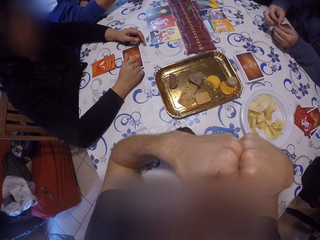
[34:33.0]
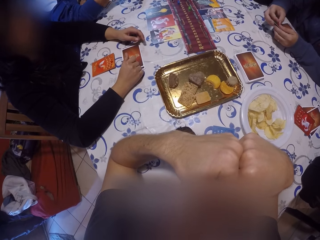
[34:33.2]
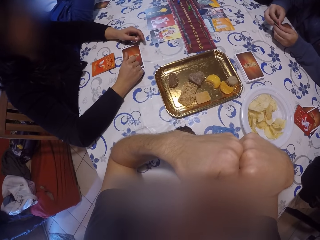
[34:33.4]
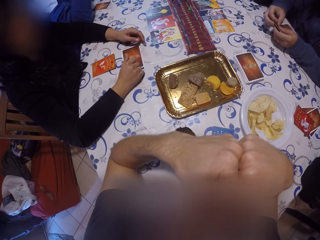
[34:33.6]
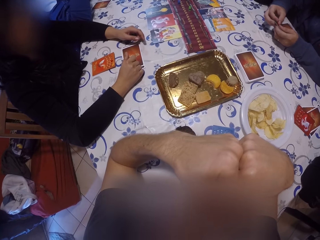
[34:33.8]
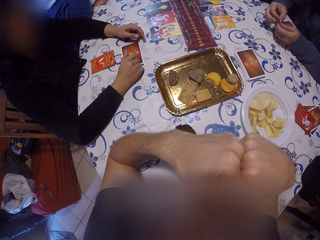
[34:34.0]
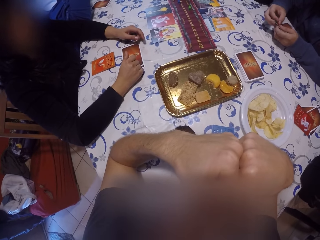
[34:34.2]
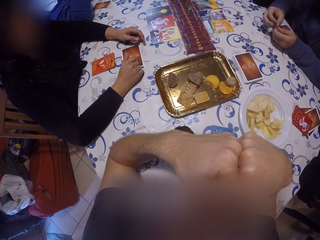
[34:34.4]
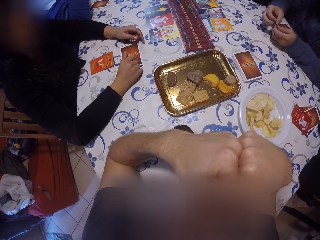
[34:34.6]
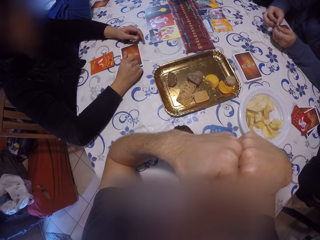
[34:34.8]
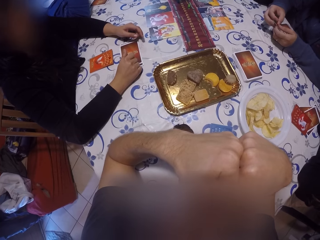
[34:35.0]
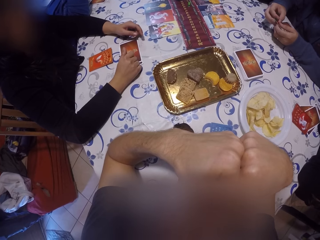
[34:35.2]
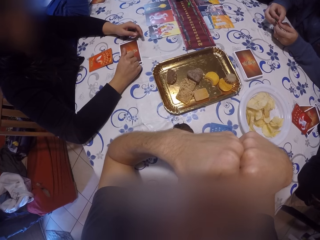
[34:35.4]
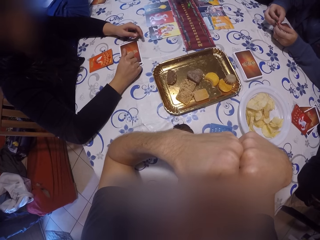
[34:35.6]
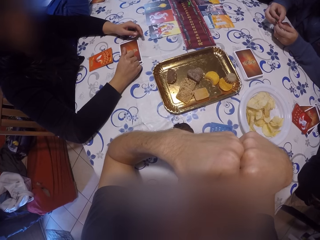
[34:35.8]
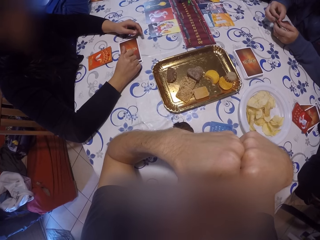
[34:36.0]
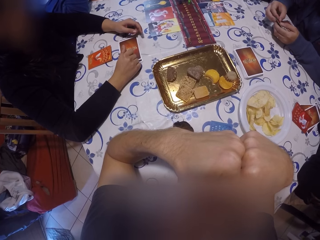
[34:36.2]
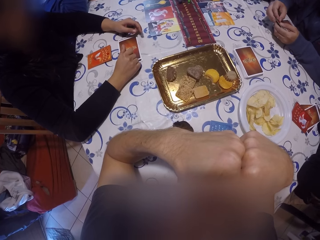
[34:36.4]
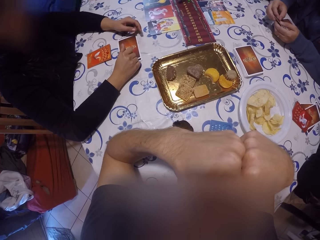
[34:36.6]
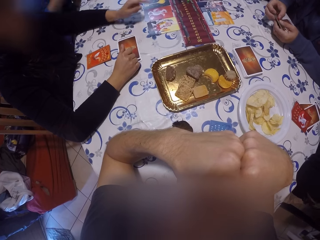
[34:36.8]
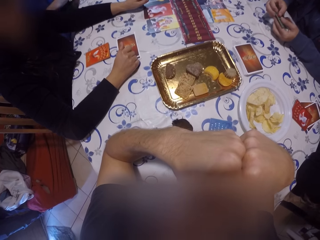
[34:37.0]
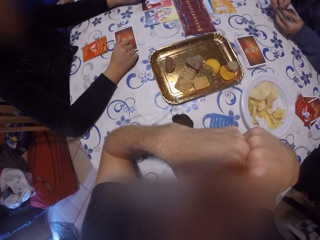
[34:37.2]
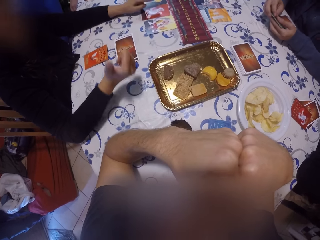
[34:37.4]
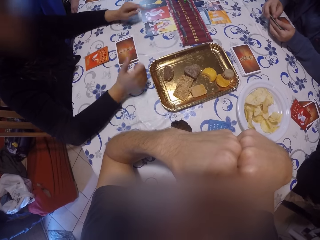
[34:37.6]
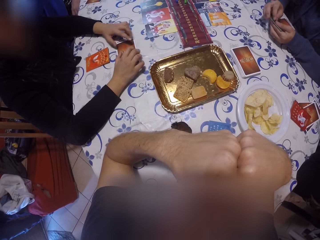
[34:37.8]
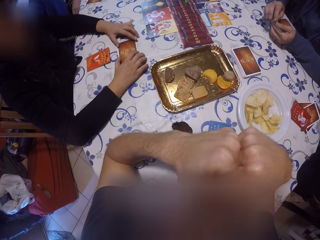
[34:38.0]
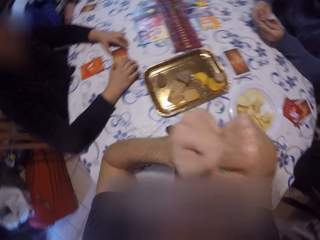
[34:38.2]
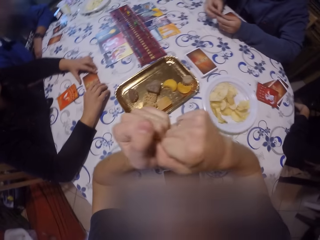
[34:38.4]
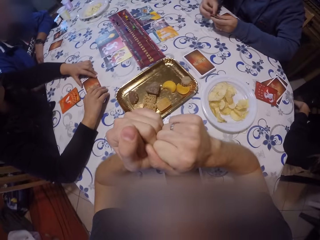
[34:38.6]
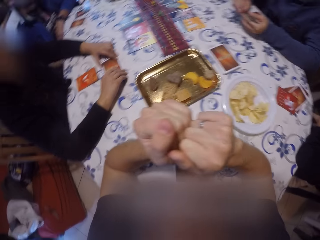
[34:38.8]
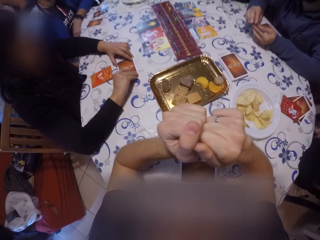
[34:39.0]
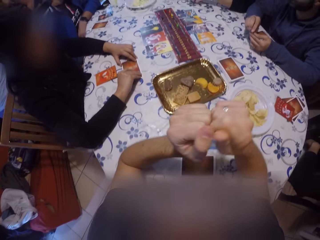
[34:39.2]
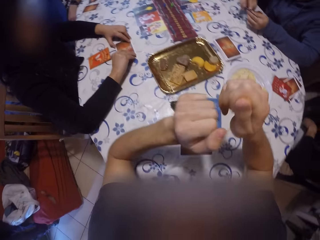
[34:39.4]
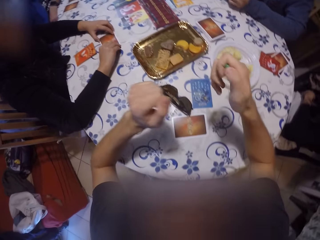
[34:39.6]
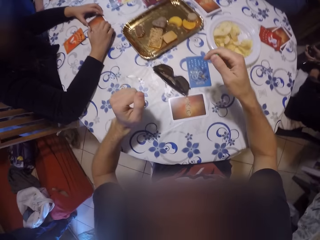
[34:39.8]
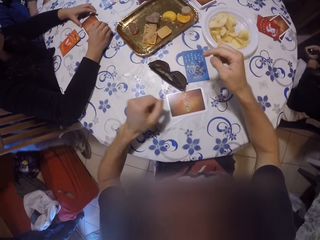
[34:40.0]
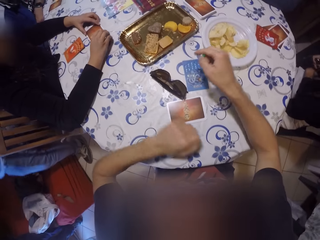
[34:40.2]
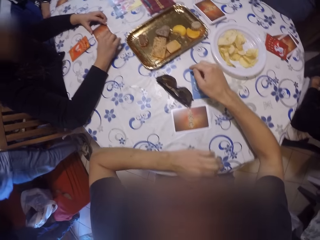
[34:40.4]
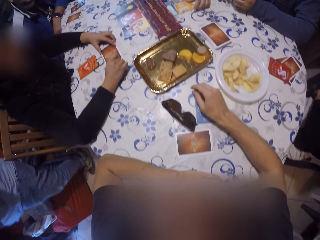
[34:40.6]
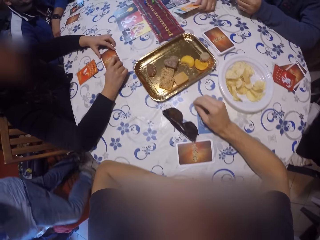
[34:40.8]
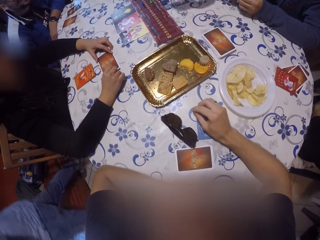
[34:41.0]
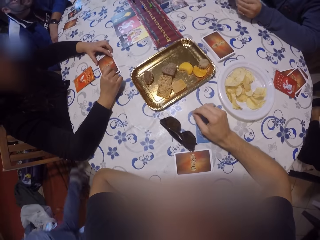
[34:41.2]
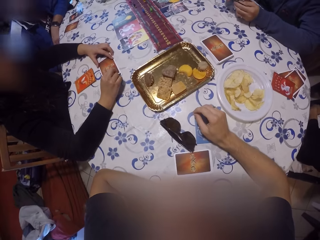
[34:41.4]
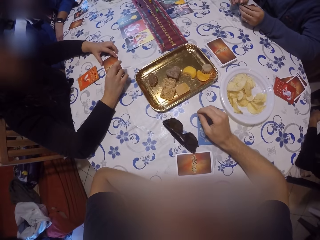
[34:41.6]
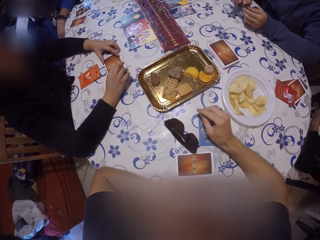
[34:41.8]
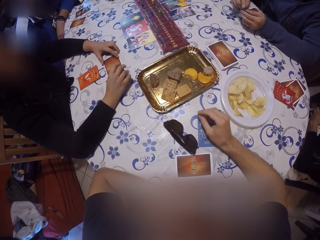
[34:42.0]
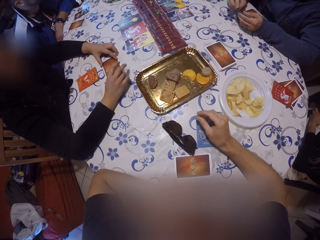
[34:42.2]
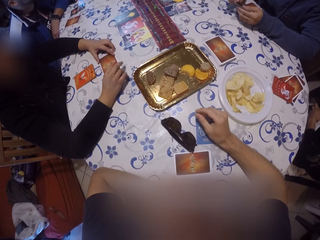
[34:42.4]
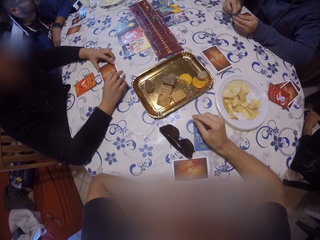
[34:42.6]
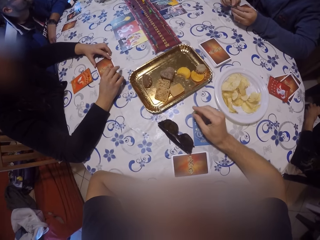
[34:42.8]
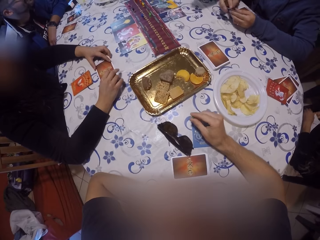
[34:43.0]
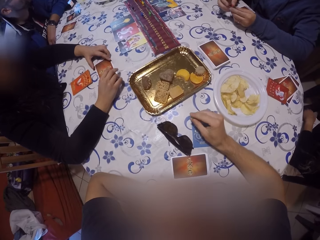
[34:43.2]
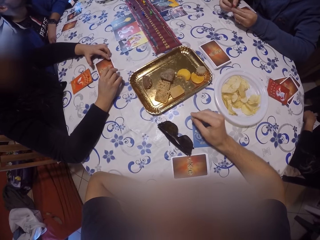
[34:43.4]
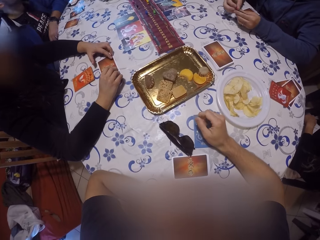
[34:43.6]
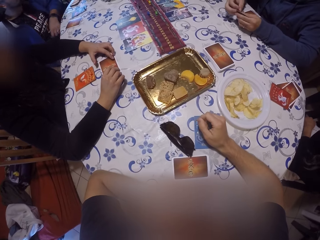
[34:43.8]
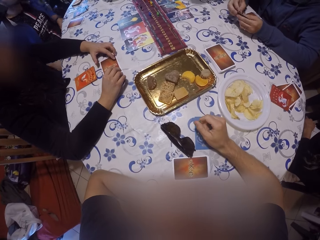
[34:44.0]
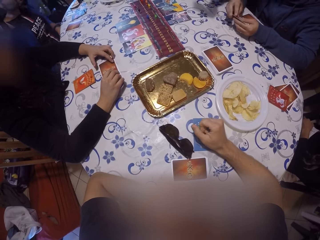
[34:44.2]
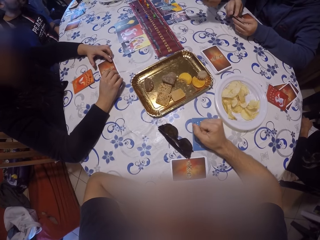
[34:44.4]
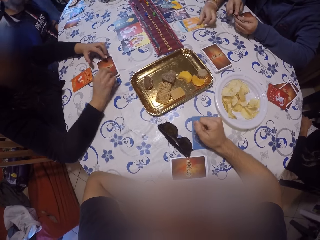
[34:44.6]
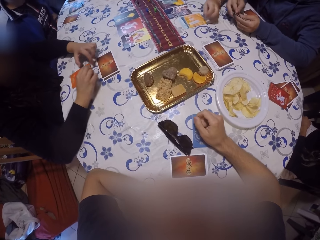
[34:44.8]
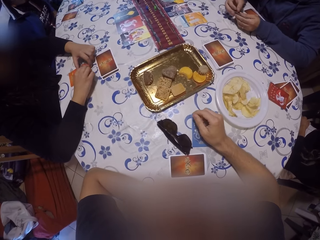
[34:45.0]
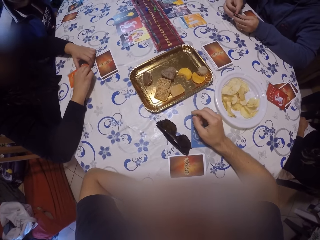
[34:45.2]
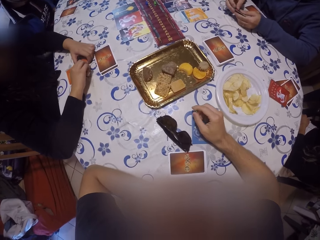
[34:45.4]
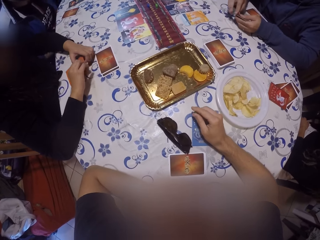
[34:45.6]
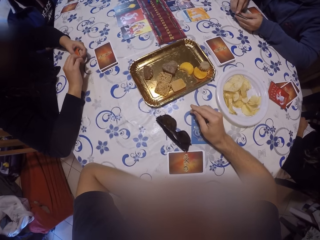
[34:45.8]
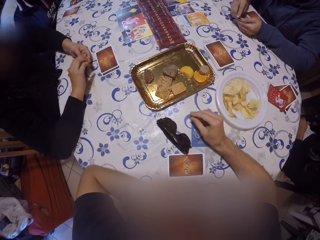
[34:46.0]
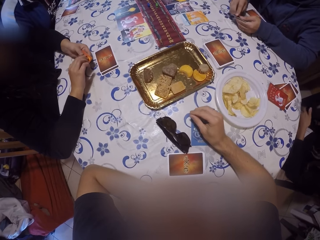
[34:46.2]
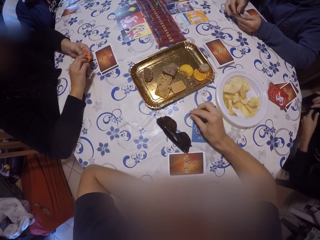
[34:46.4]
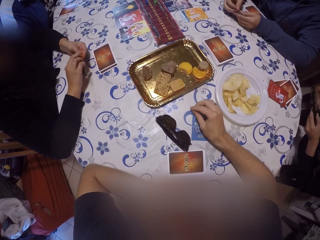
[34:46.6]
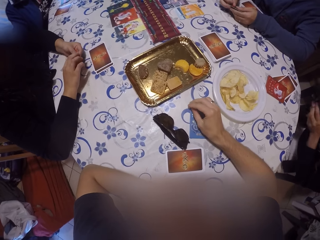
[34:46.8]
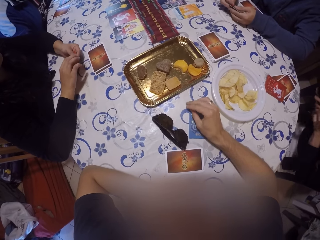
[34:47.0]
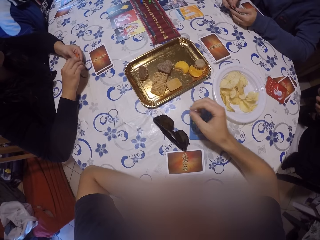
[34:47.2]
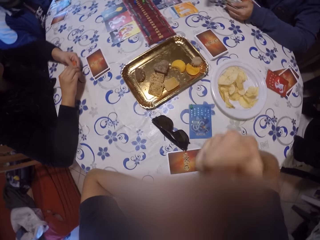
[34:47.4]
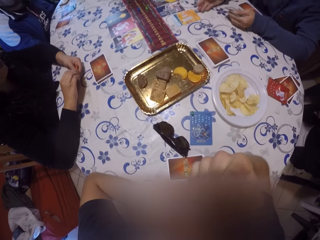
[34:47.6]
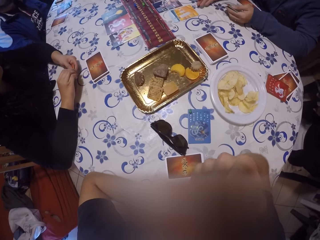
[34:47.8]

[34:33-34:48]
A woman touches the play card. The woman picks a card from the table with her left hand. The woman drops the card on the table with her left hand. The camera wearer looks at the play cards.

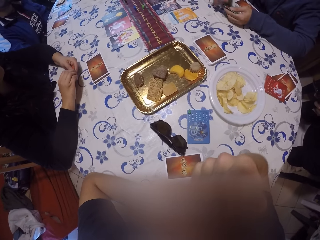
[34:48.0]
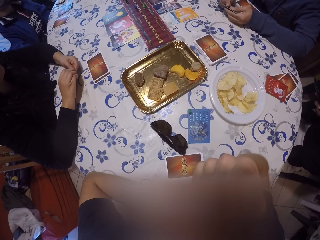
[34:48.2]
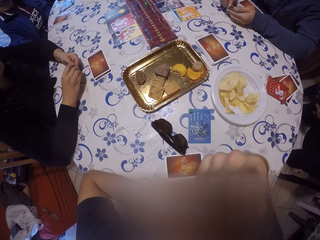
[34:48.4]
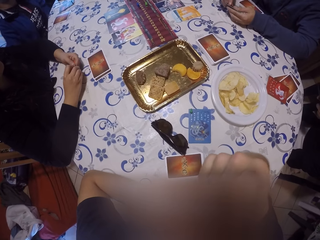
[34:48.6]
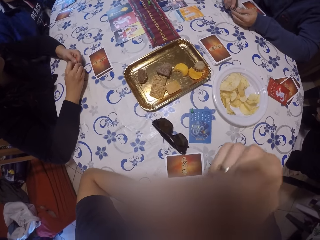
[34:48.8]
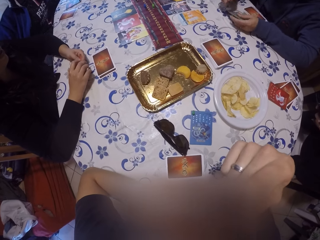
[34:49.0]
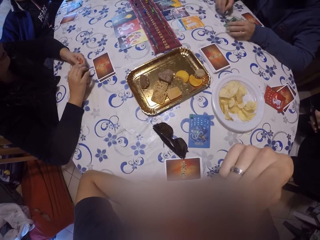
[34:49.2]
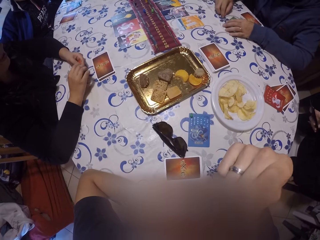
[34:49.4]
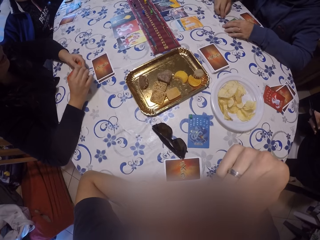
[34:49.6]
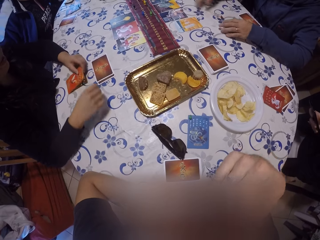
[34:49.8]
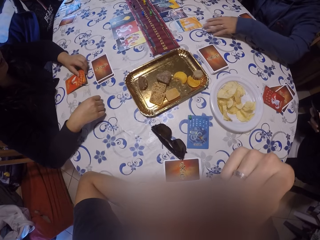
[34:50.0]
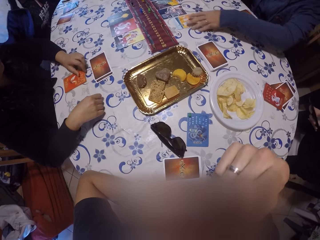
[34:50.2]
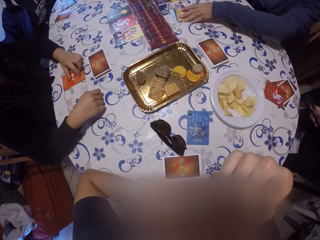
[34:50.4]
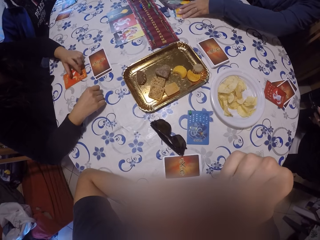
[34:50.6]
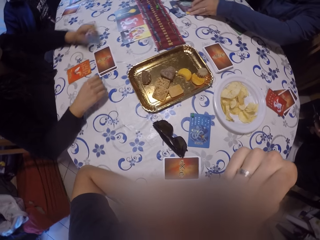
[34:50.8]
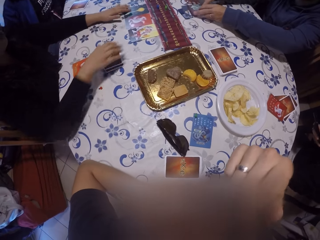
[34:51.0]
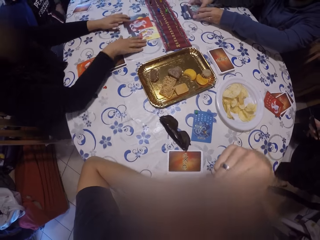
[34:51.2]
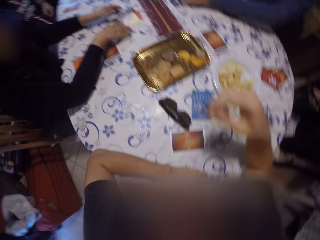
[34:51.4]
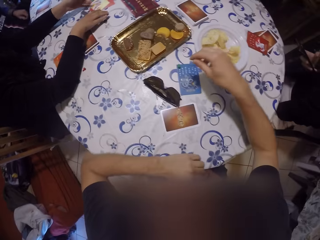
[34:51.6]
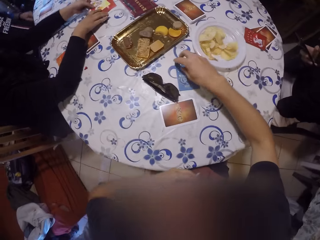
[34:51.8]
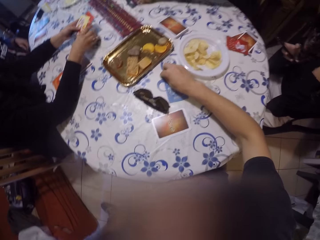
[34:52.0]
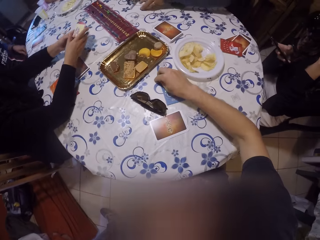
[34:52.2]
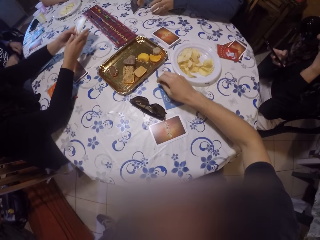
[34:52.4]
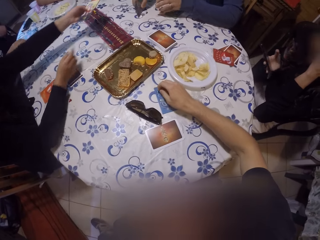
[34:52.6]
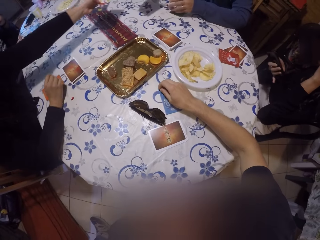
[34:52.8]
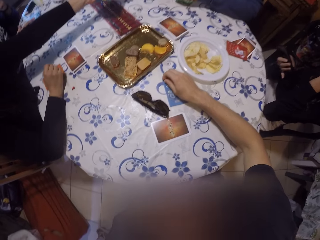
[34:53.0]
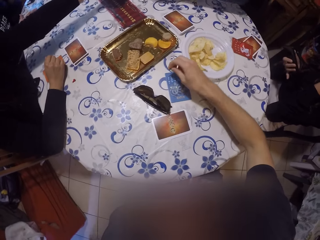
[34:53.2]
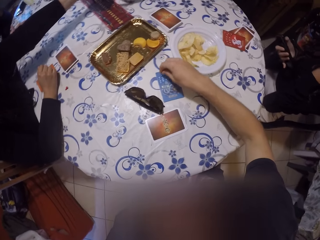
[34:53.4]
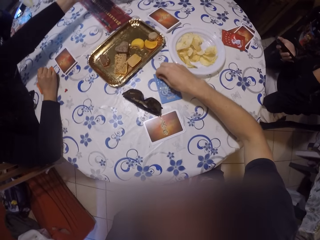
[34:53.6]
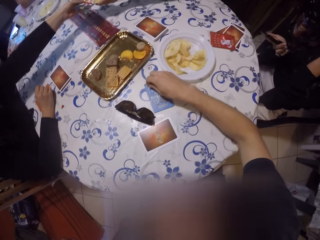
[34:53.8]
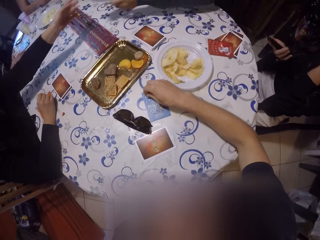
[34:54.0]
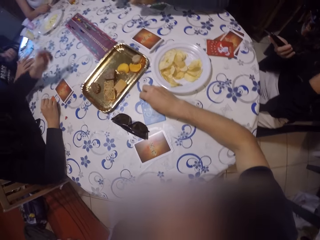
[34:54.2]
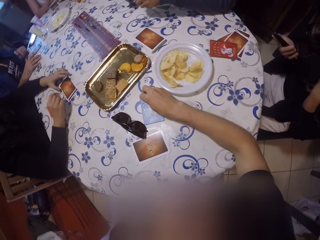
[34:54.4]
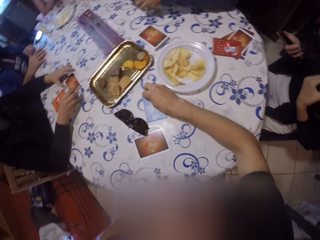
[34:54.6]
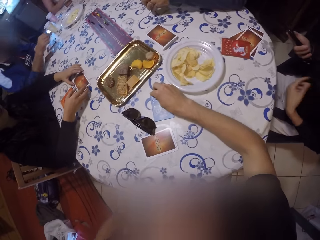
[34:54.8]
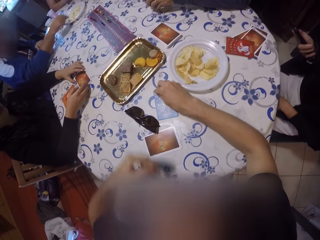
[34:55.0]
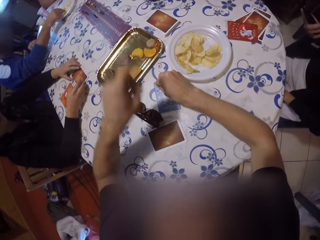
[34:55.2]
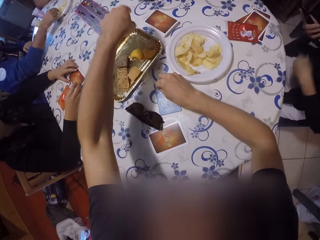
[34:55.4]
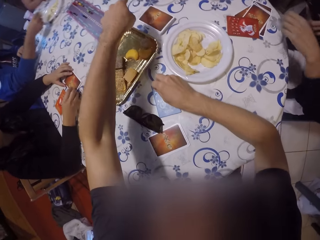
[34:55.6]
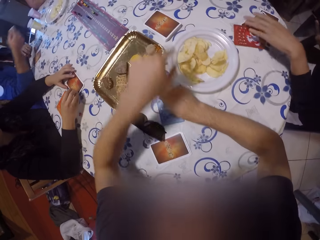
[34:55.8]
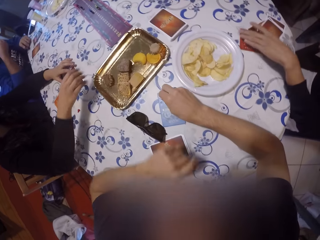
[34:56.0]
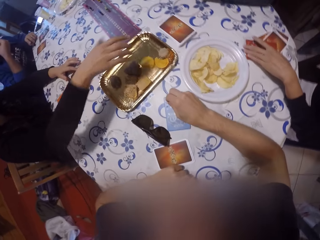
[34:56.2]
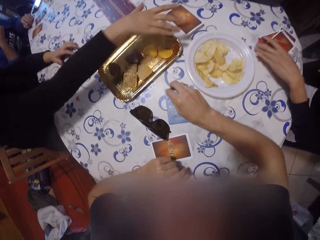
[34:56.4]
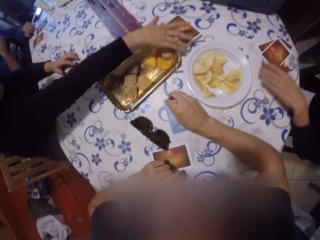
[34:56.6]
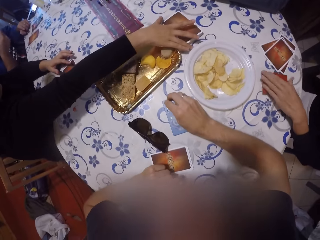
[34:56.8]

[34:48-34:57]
A man shuffles cards on the table with both his hands. Then a lady passes some cards to another man. The camera wearer moves his hand.
